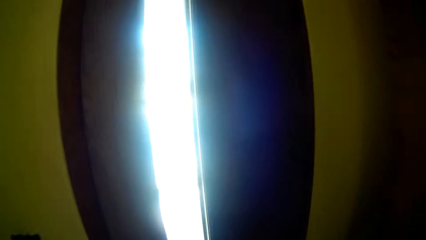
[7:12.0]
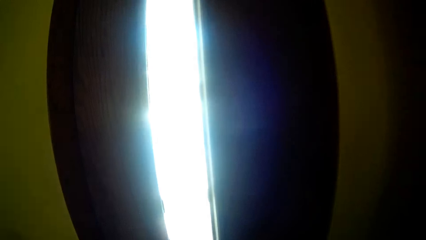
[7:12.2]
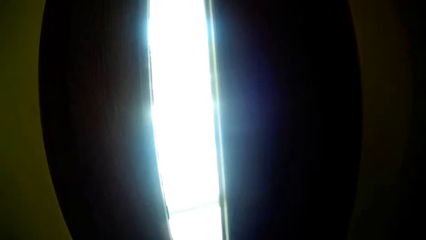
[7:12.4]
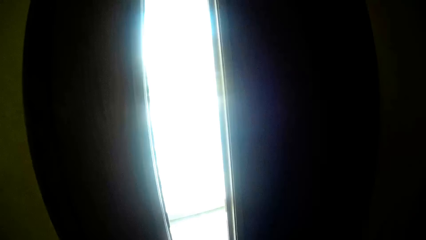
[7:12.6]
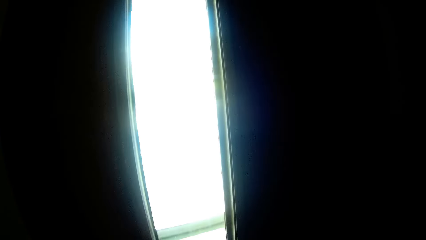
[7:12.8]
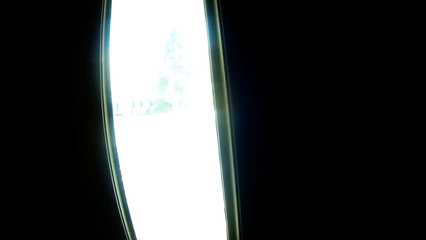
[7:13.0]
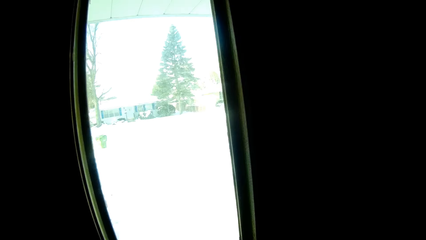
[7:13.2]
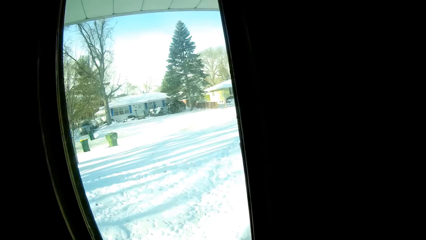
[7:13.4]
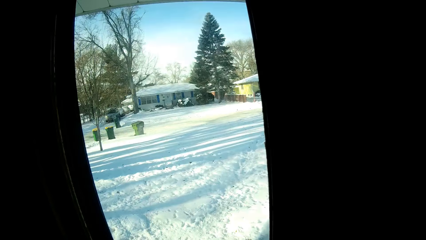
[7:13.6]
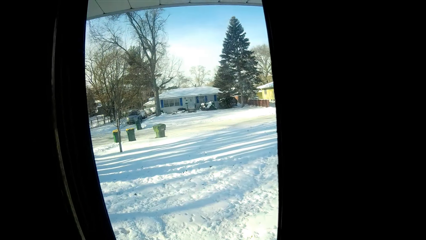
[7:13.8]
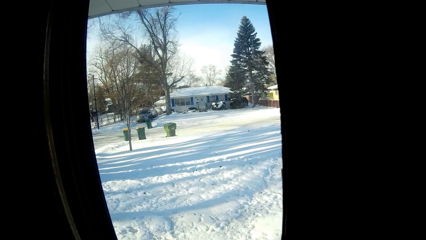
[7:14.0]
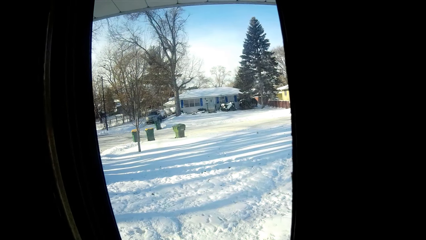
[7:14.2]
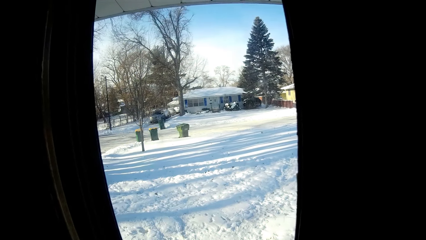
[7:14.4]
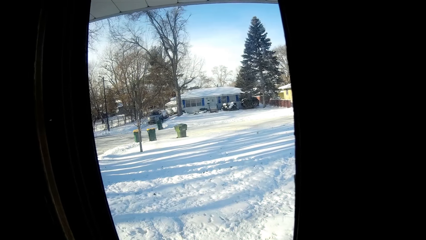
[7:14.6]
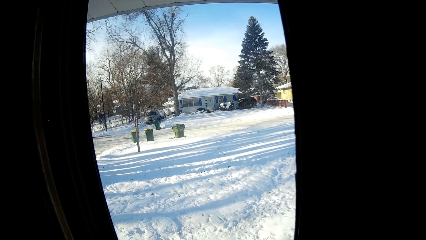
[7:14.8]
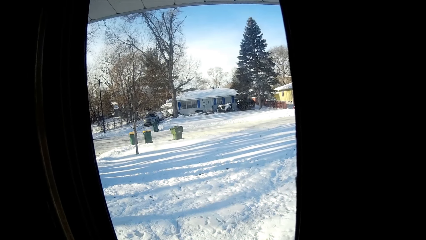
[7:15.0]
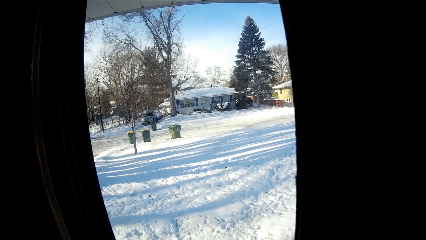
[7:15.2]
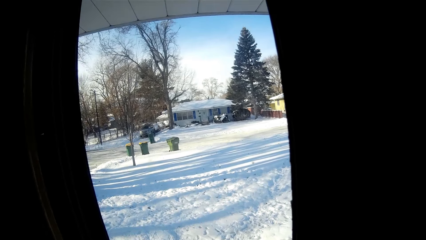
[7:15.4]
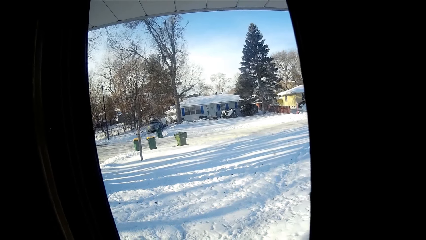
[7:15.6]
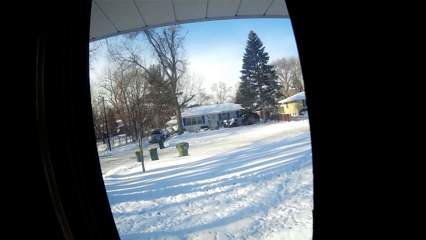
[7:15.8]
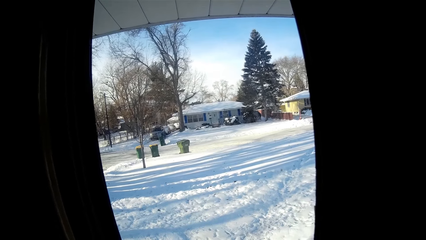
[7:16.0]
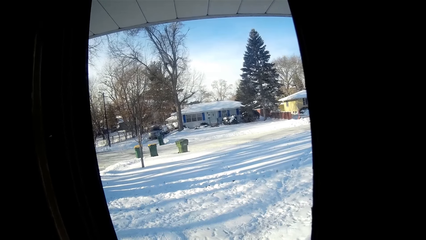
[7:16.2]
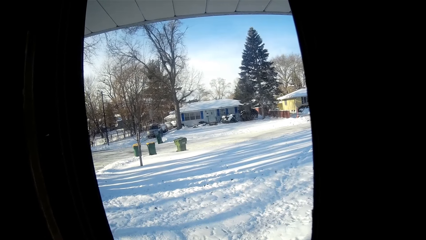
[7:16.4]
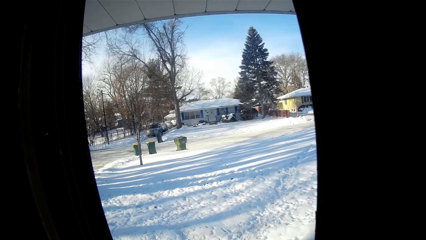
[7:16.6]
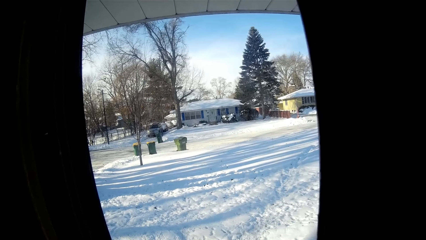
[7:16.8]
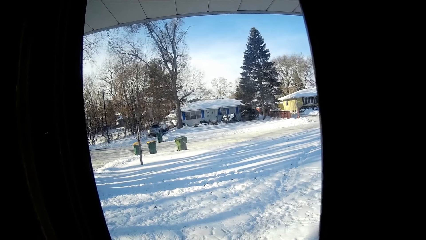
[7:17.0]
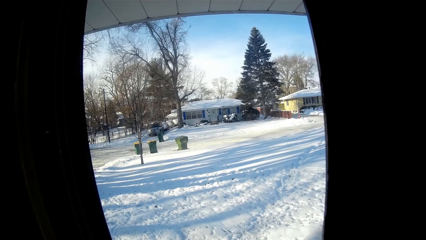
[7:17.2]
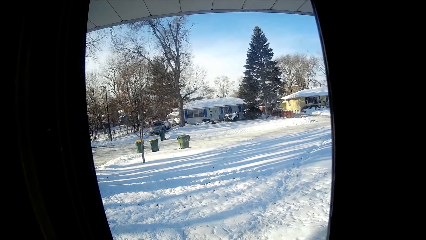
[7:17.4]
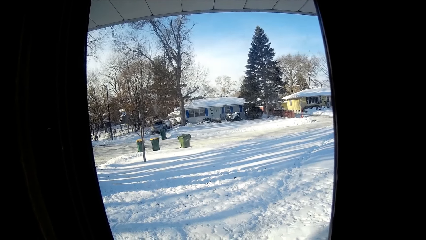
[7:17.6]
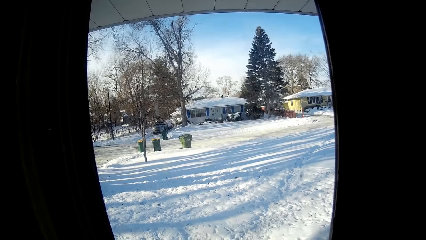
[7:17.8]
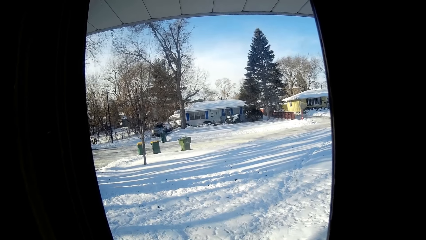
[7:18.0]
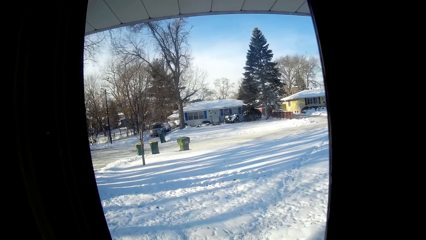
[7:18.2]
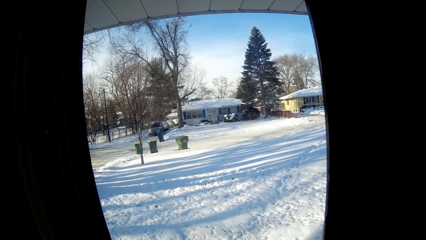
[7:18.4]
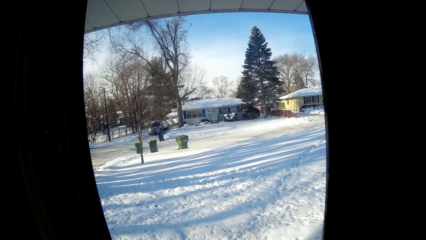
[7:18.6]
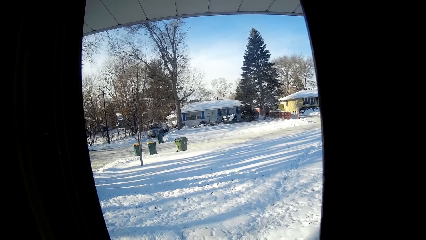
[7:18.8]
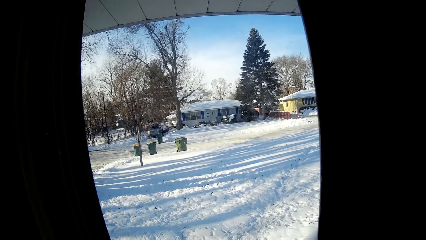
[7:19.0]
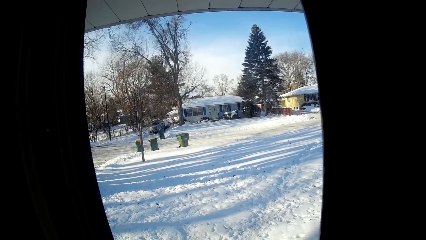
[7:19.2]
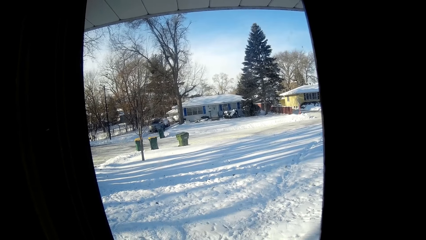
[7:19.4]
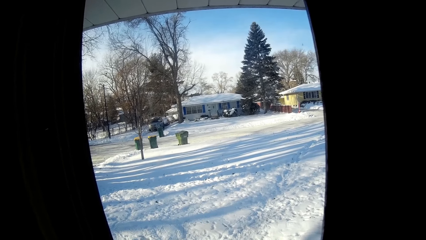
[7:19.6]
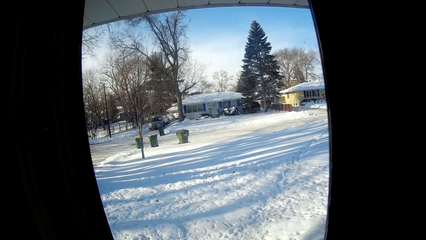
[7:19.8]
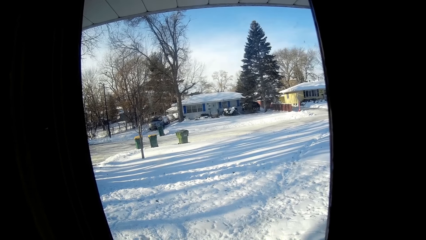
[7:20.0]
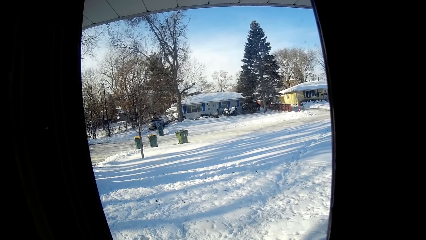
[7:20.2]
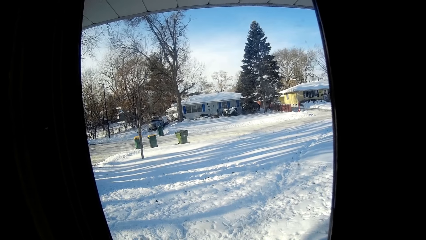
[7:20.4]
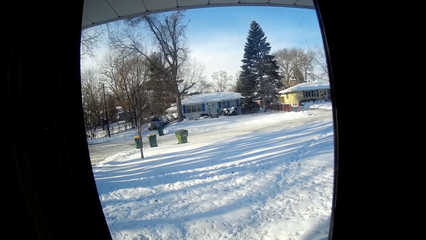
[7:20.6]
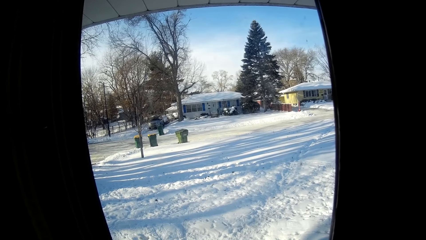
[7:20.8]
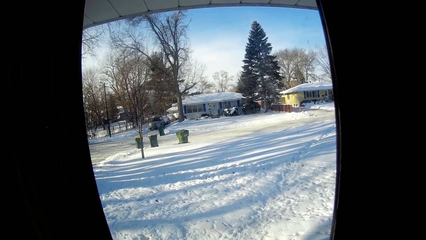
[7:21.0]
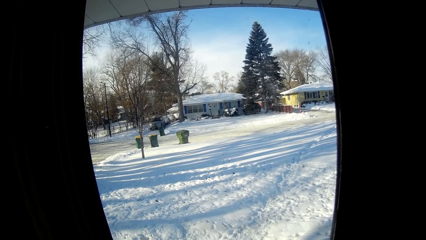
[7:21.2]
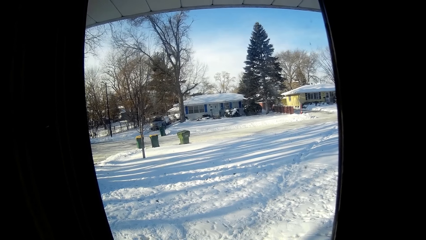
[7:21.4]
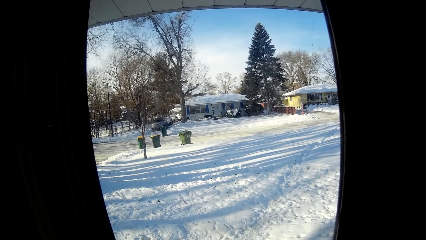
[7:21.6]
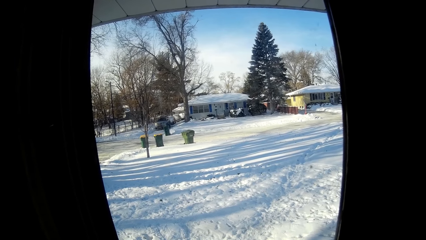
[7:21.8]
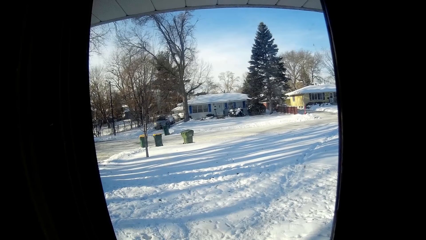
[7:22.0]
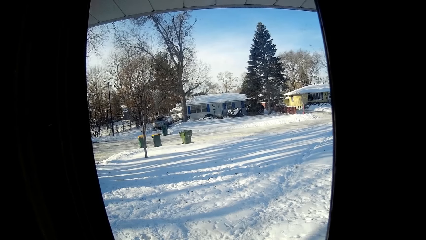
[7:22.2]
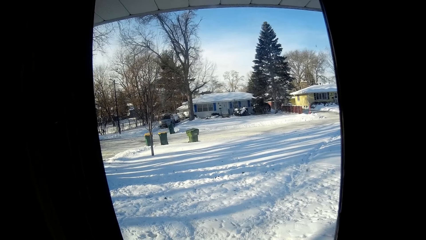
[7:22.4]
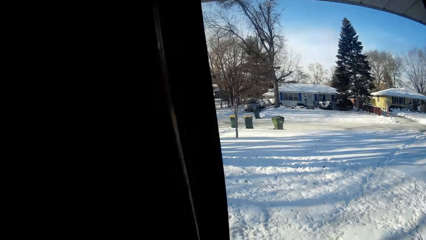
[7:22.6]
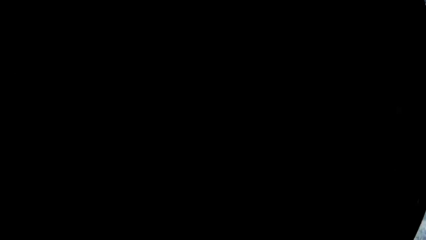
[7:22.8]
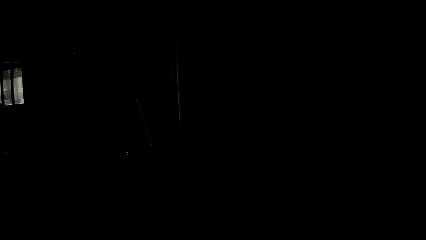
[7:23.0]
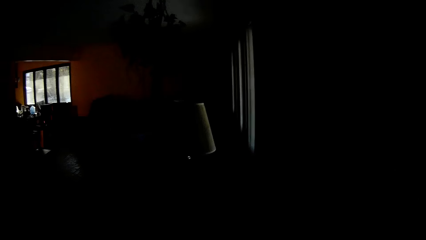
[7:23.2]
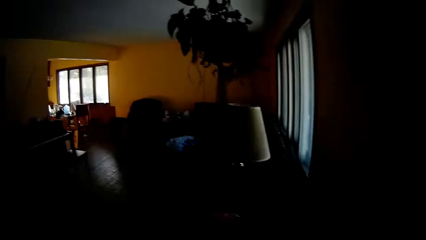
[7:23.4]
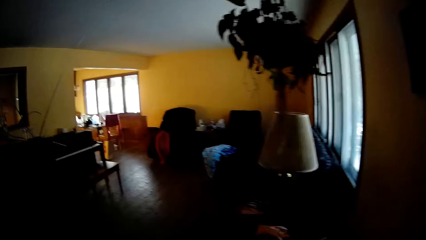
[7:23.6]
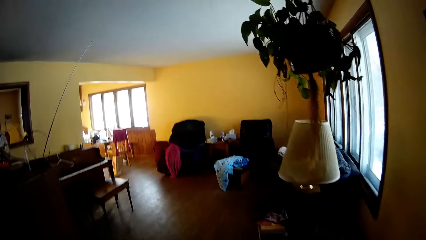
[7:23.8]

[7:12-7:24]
The camera wearer looks through the window. They walk.

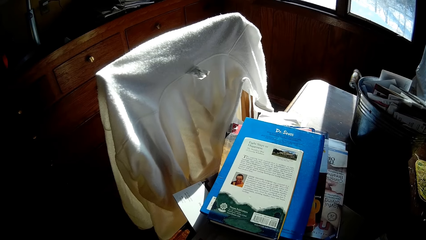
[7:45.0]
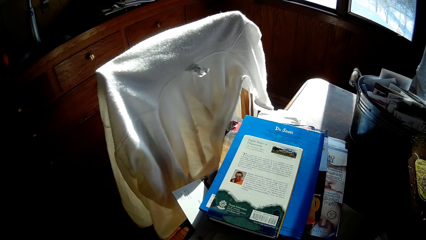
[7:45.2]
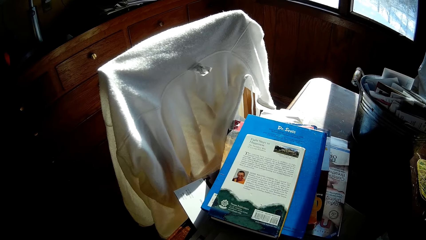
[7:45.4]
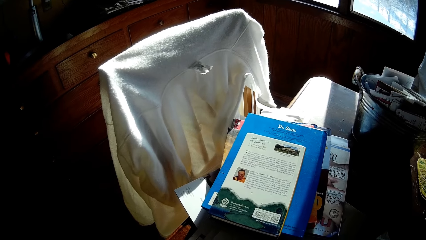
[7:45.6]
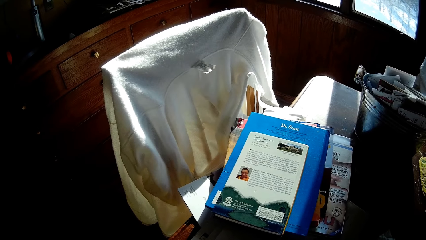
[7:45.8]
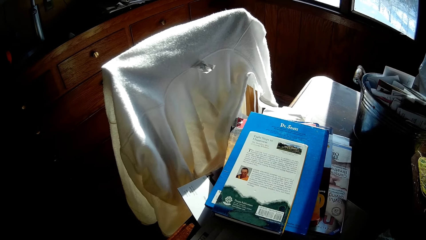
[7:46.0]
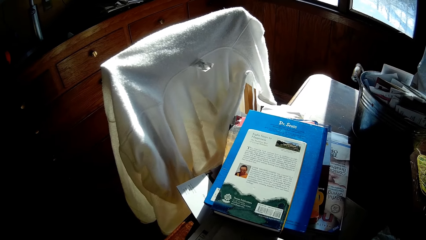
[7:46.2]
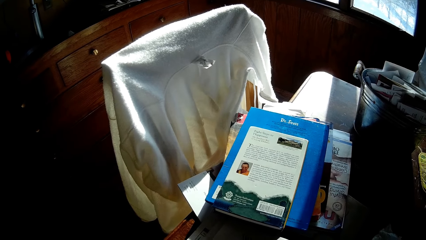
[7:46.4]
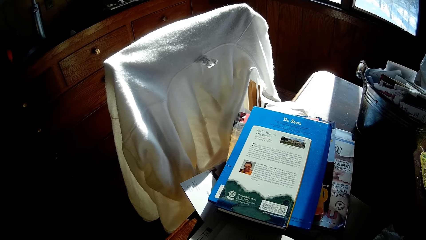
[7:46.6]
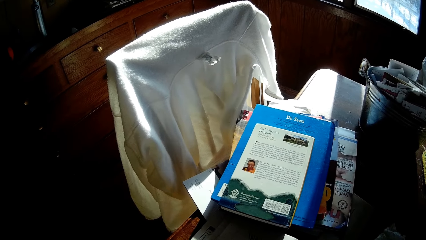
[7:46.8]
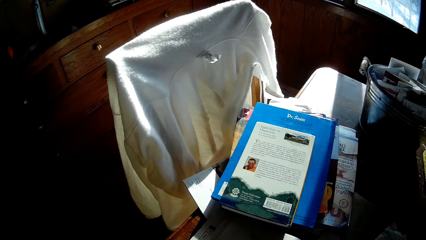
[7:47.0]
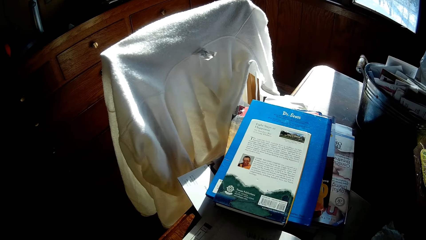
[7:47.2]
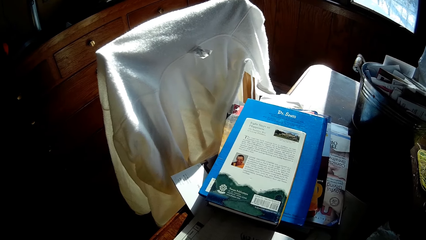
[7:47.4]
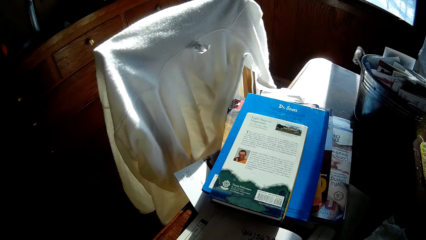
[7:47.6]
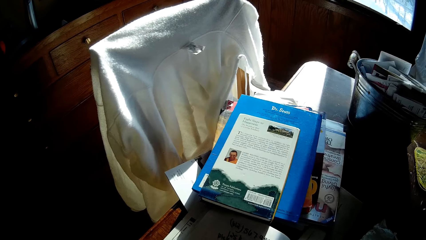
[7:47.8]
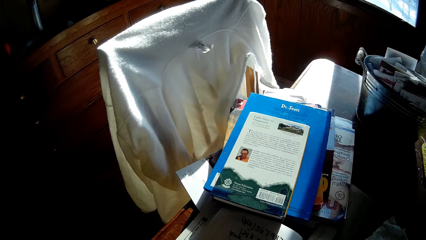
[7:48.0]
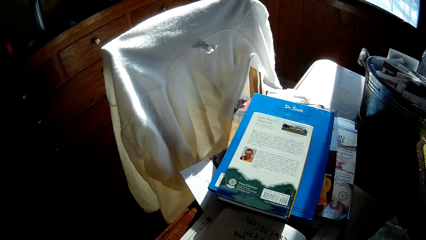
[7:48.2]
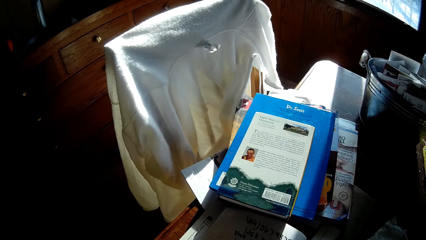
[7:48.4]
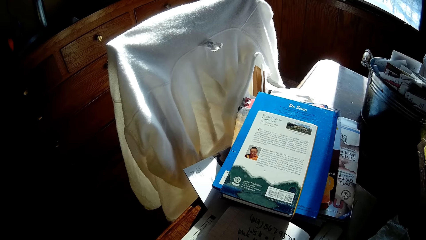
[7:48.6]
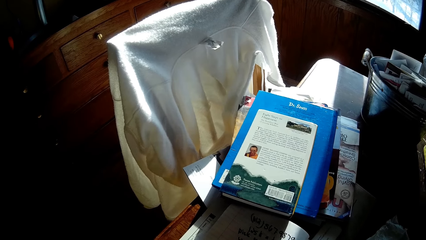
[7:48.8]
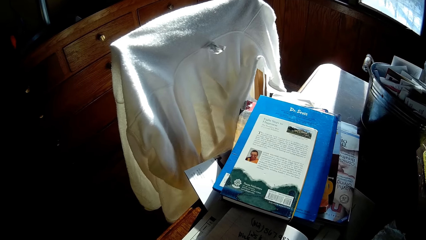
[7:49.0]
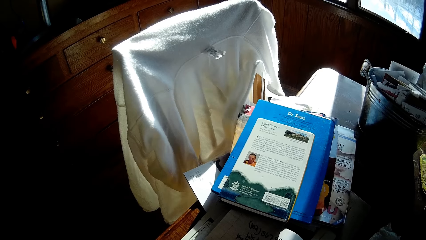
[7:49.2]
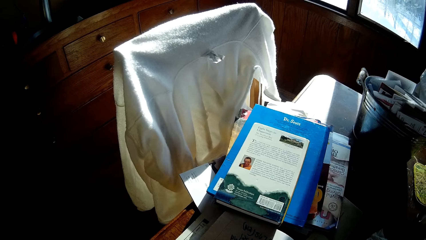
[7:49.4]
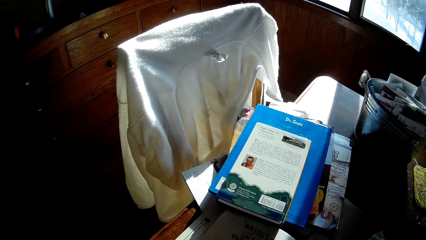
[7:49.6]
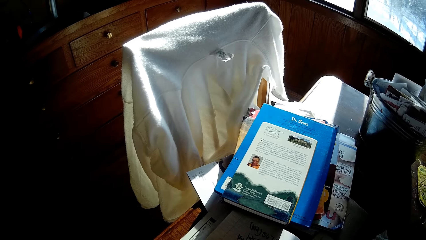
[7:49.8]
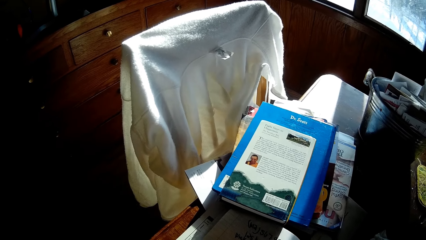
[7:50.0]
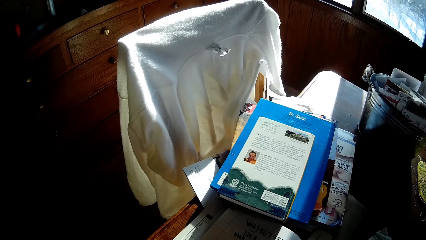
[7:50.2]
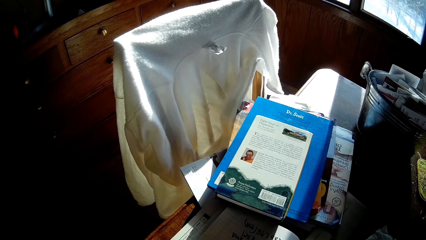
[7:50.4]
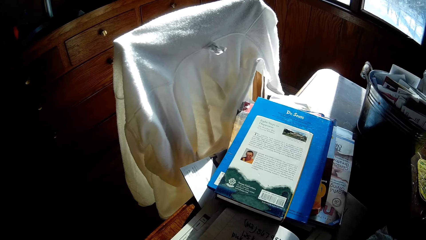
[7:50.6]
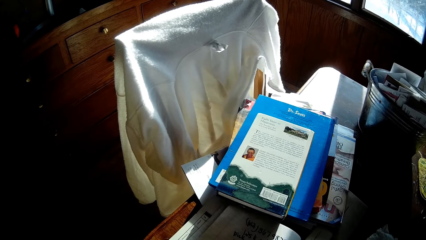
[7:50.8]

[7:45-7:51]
The camera wearer looks at the books on the table.
